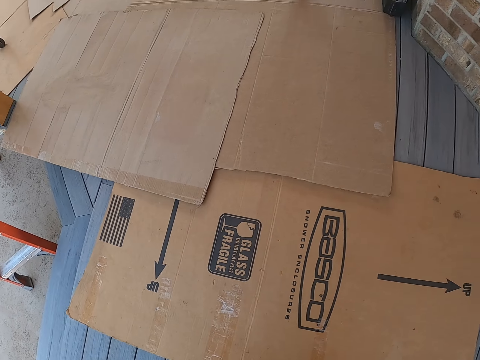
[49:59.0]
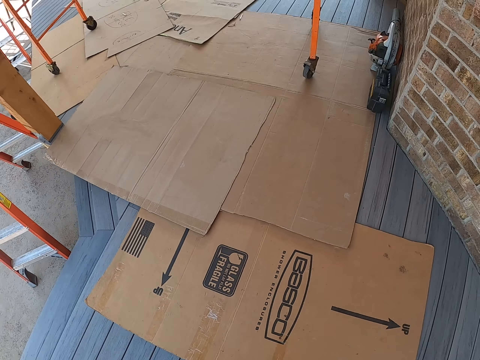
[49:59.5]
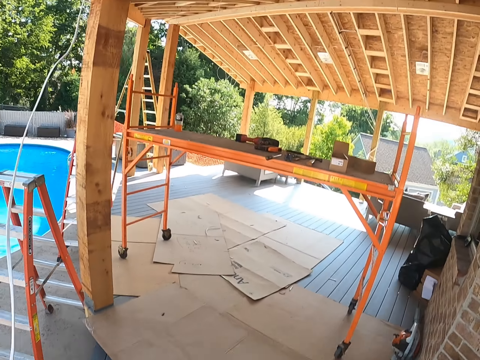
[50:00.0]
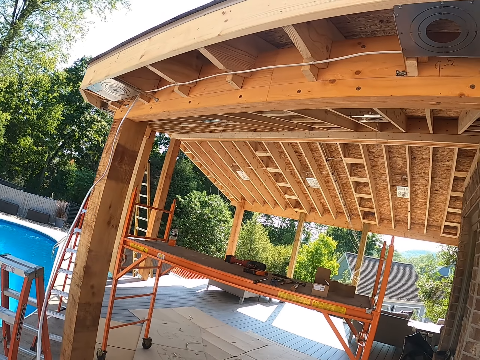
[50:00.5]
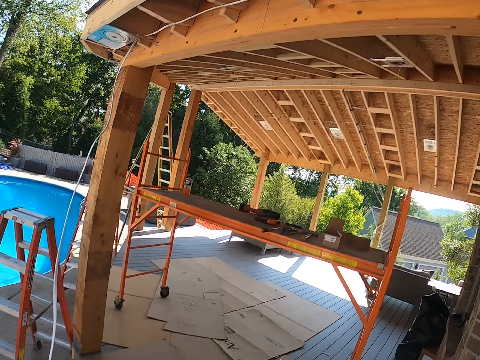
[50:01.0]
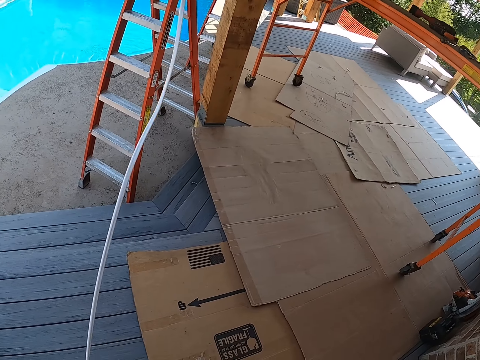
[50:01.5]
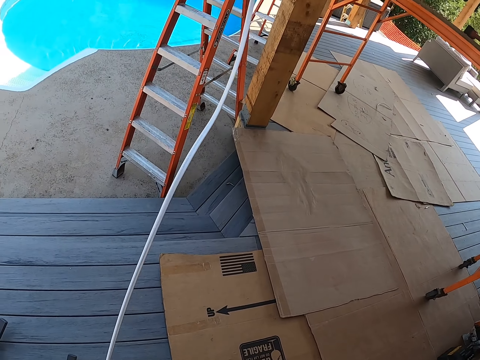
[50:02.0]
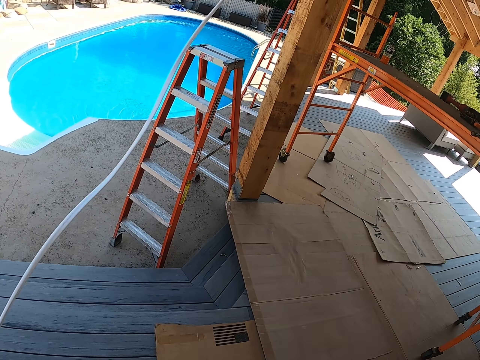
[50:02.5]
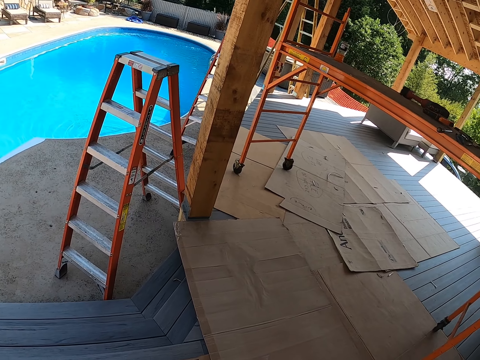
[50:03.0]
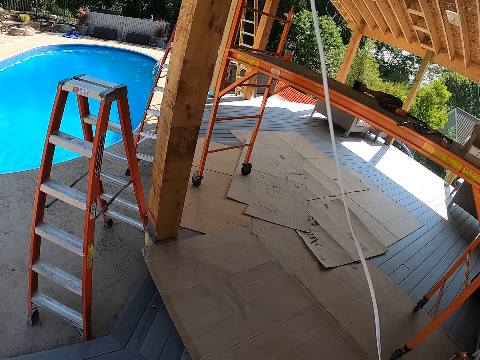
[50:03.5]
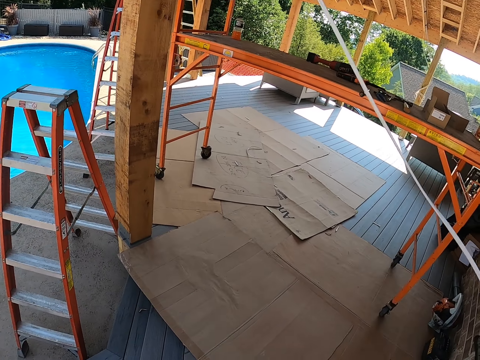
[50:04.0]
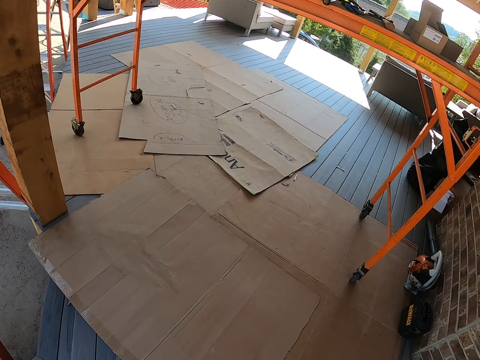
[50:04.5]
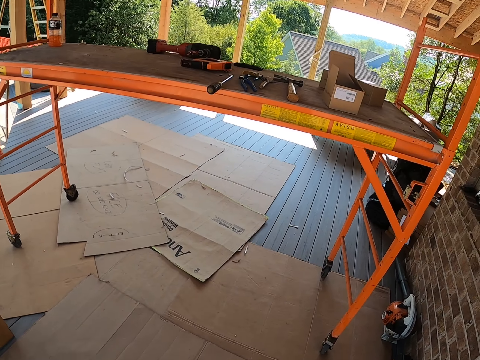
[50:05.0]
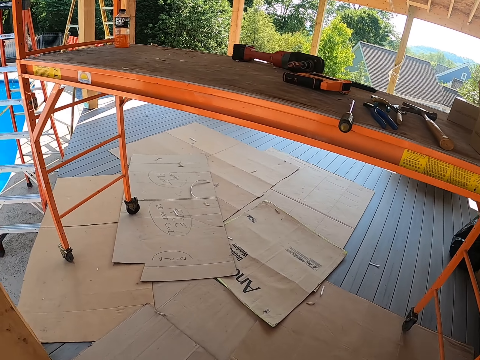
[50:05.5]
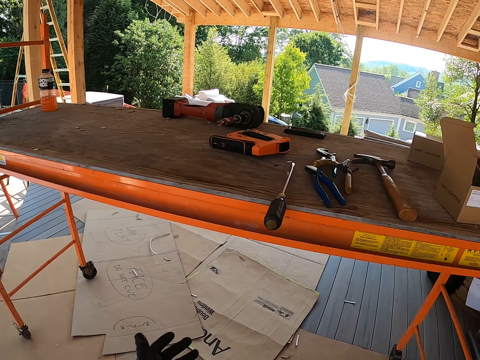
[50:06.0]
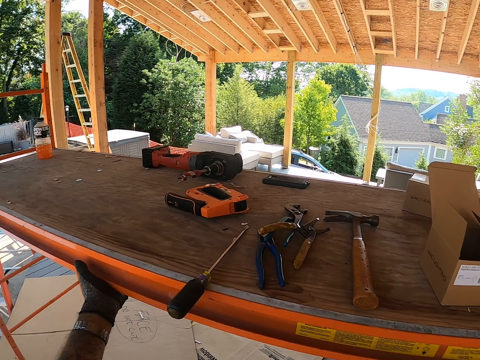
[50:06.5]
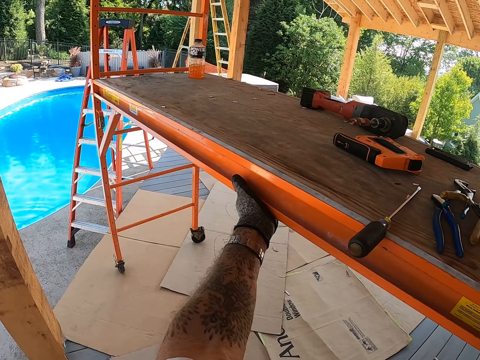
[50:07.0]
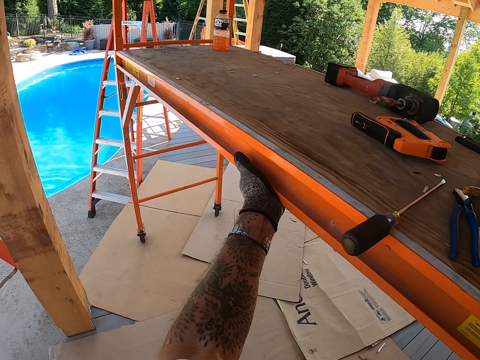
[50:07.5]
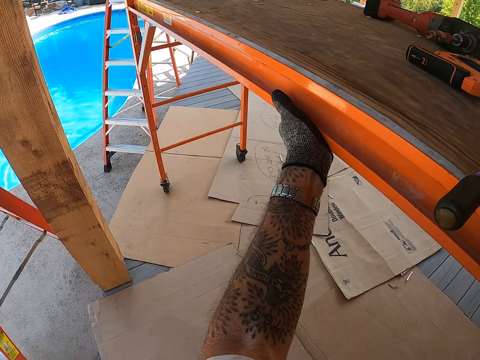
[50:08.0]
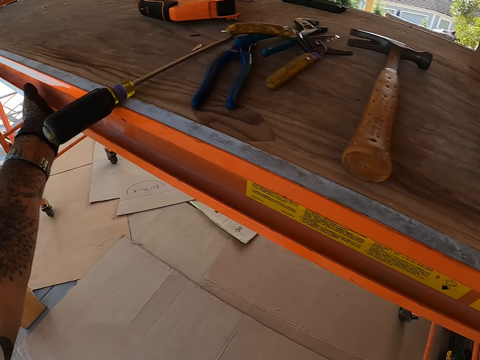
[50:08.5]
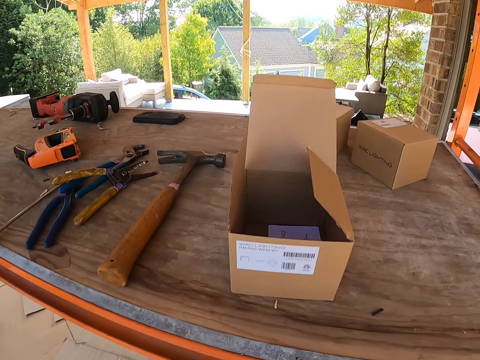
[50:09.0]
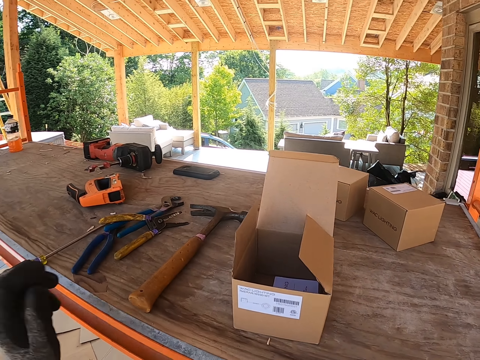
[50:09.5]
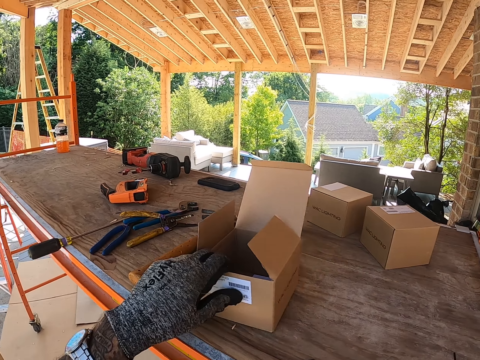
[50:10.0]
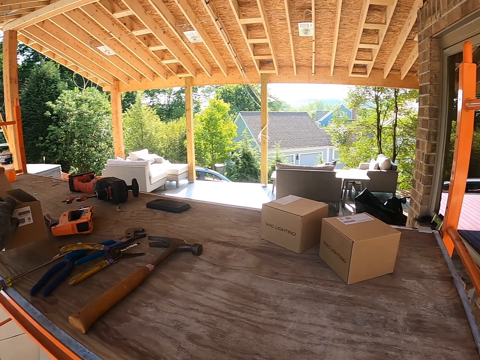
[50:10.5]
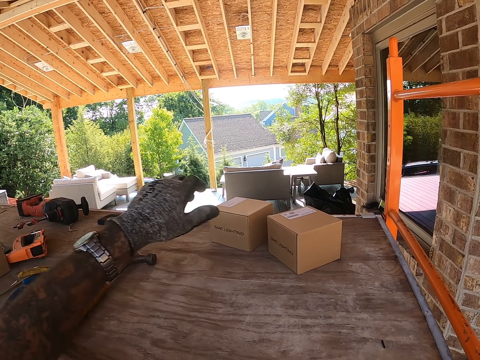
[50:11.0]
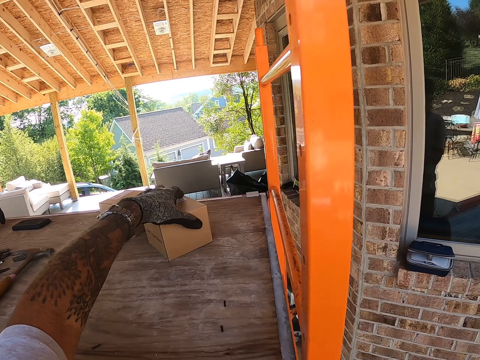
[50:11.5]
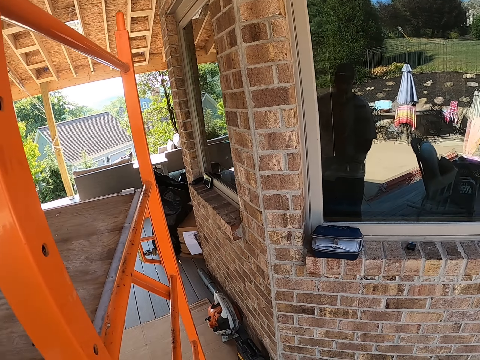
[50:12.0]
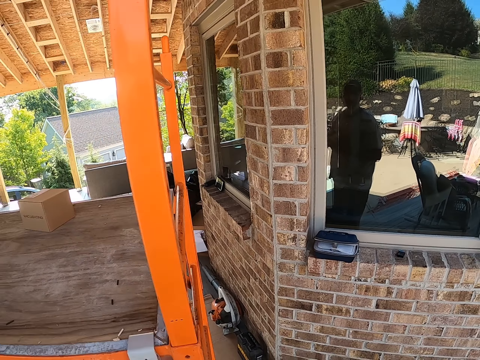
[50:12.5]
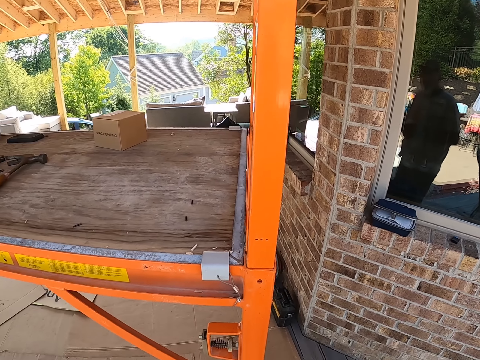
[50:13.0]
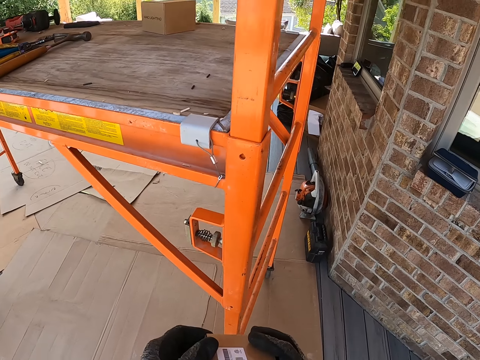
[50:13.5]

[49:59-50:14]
The camera wearer walks to the table. They pull the table. They pick up a small box. They move the carton along the workbench. They place the small box on the table. They pick up the small box.

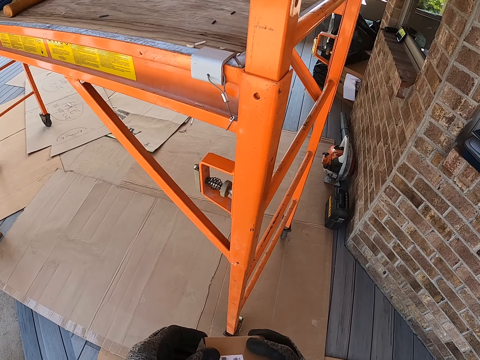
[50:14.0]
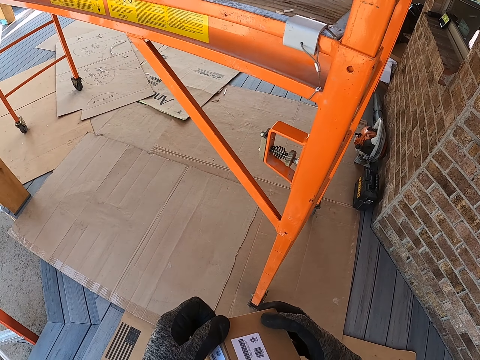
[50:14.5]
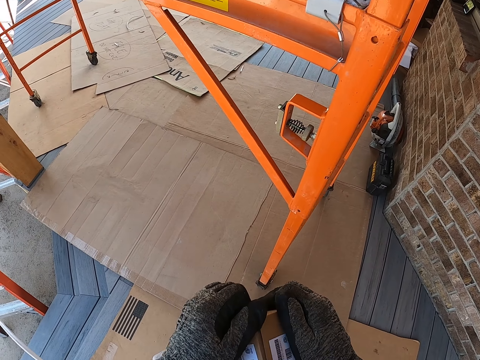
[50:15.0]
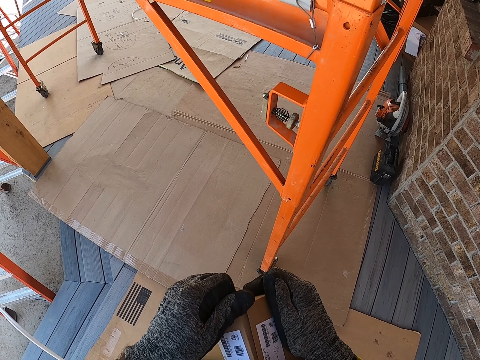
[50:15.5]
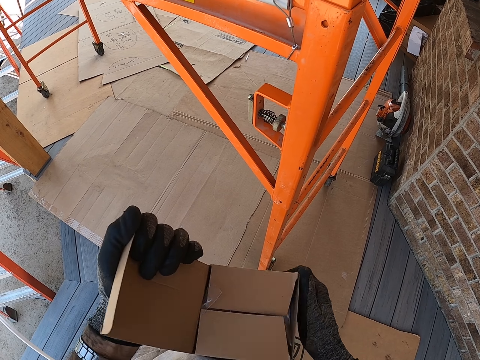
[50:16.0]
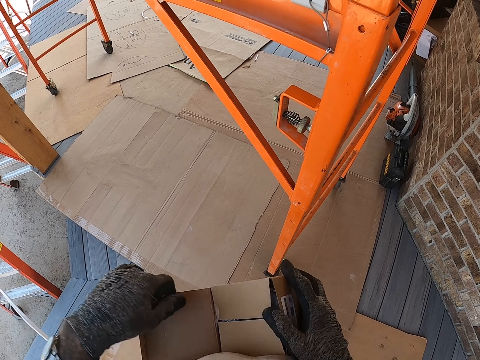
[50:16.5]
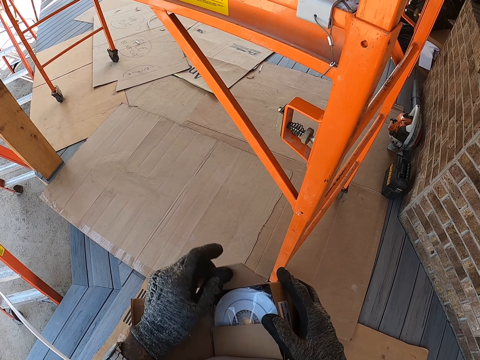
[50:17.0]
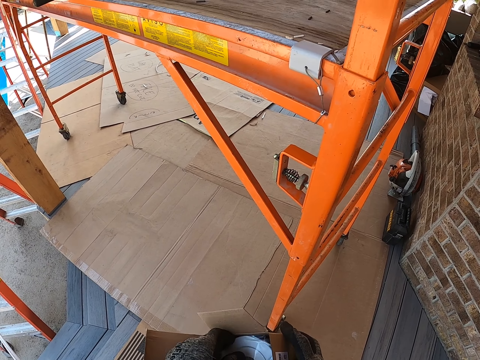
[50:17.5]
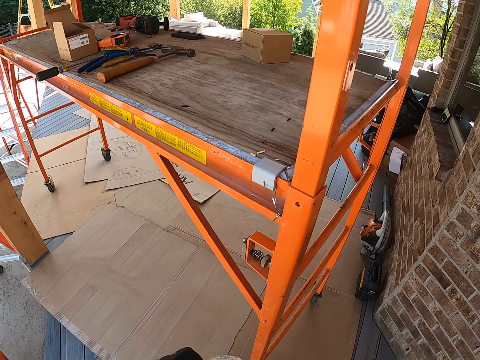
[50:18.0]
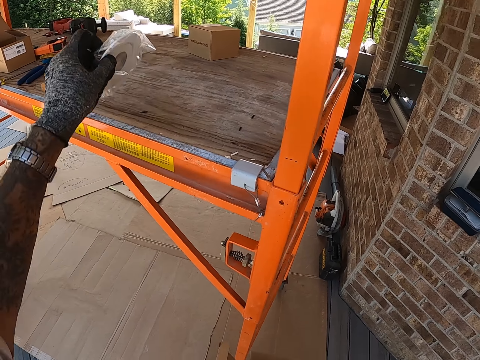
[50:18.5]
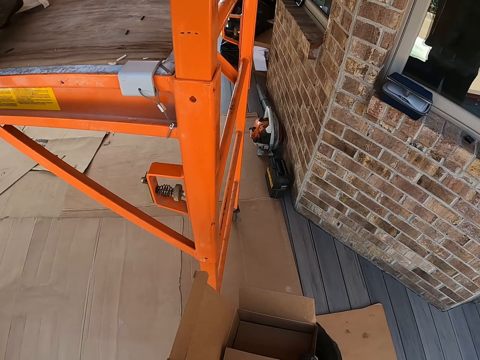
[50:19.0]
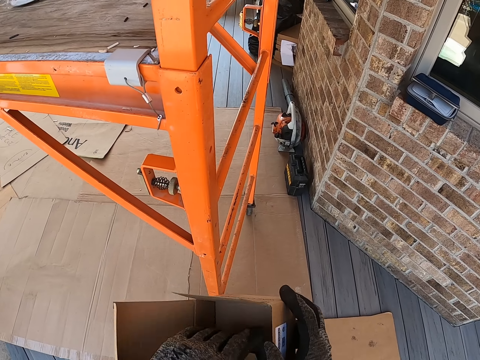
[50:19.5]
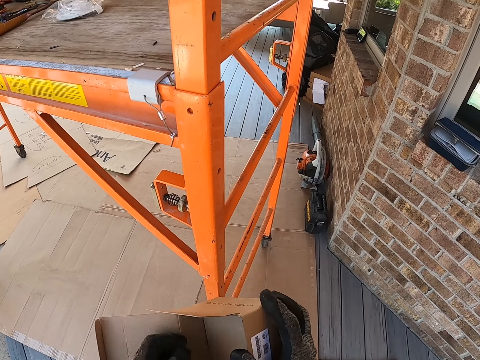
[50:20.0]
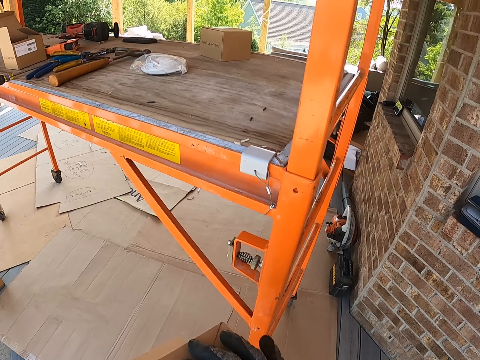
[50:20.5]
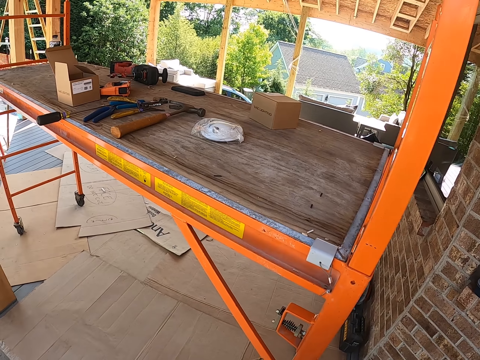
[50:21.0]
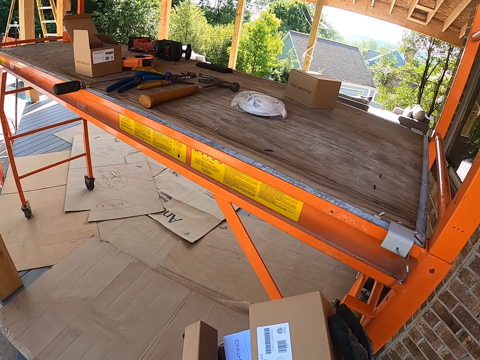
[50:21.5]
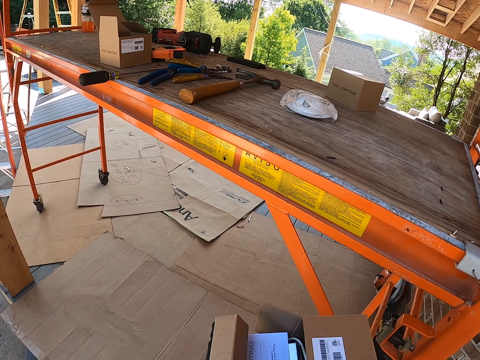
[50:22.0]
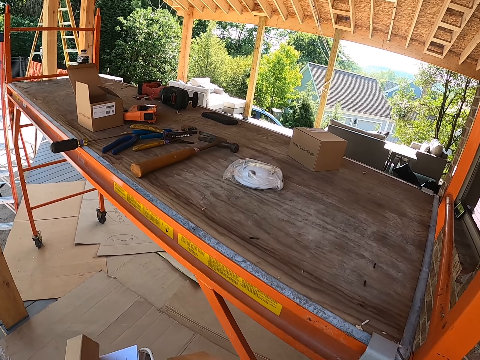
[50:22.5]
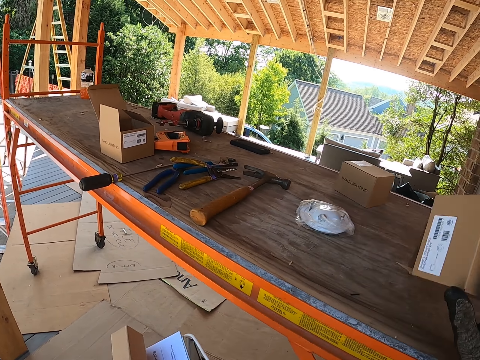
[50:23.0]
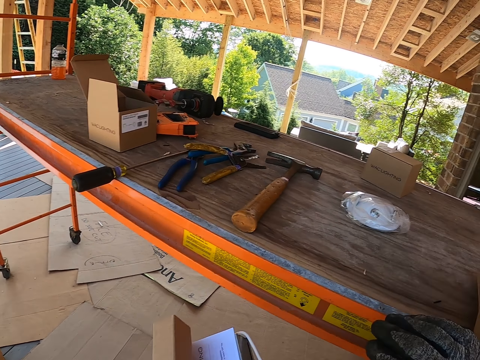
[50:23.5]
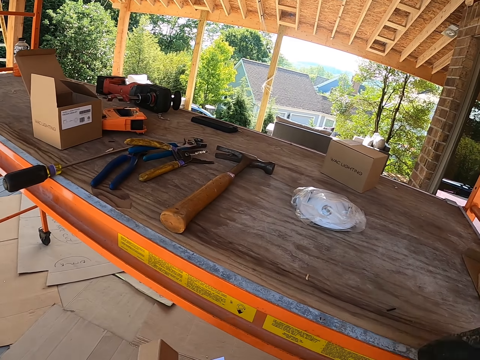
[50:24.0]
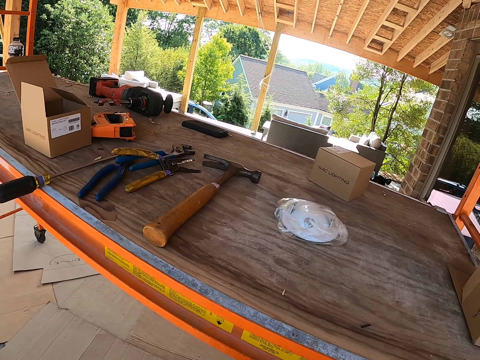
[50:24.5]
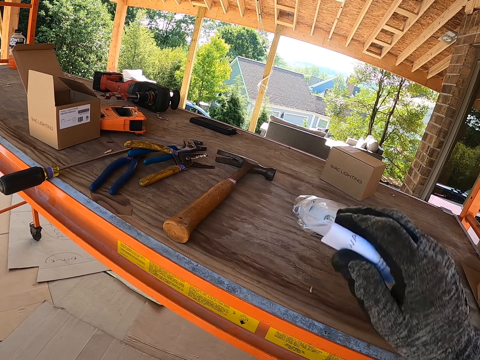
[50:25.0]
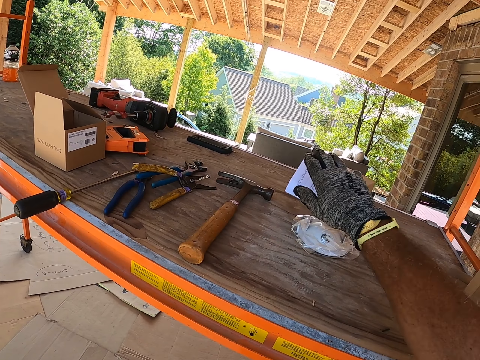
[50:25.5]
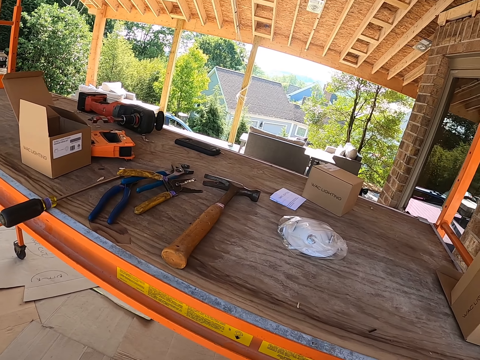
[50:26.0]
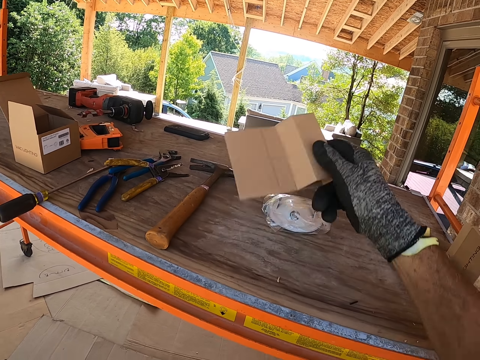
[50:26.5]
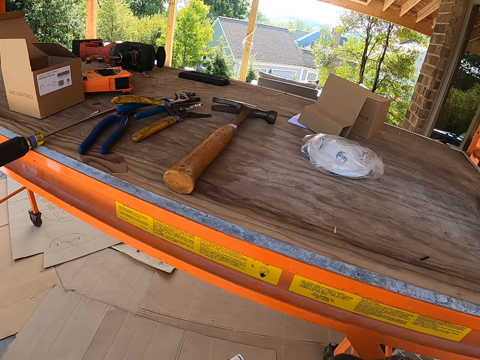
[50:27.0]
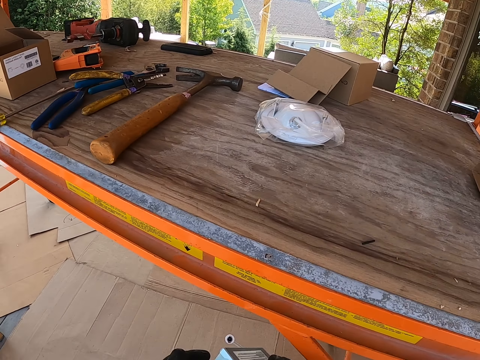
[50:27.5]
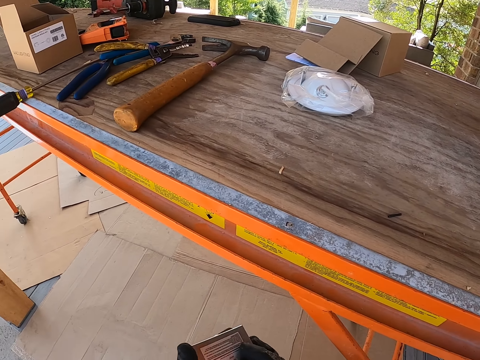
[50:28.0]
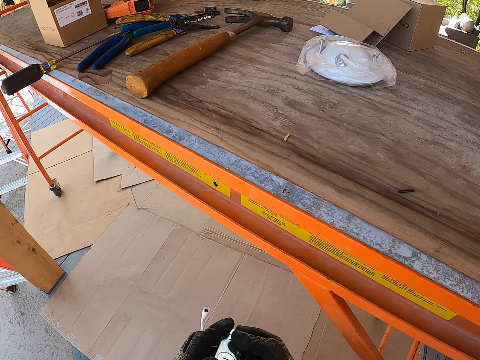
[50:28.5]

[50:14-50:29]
The camera wearer opens the small box. They place something on the table or workbench. They throw the small box on the table. They throw a piece of paper on the workbench. They throw a piece of a box on the table.
